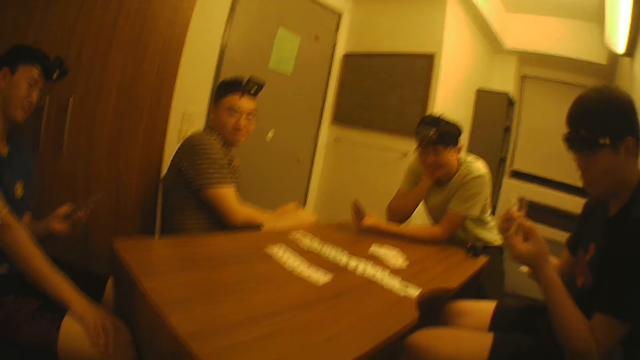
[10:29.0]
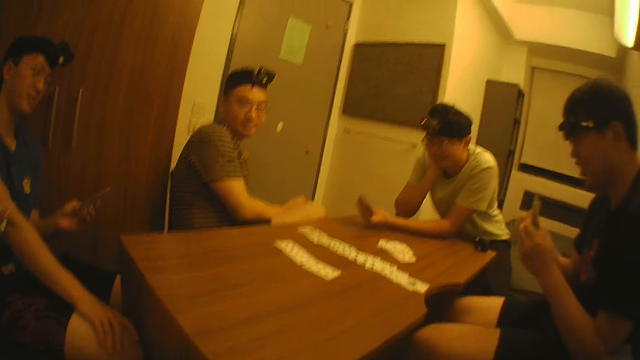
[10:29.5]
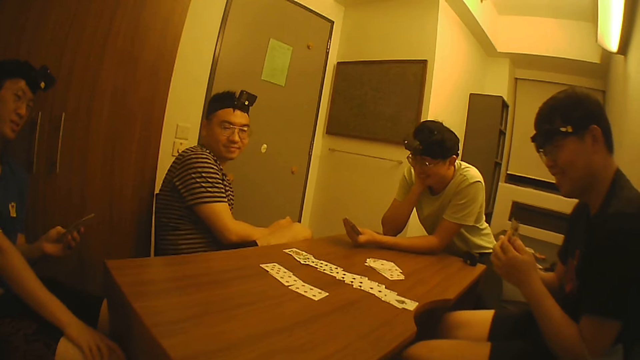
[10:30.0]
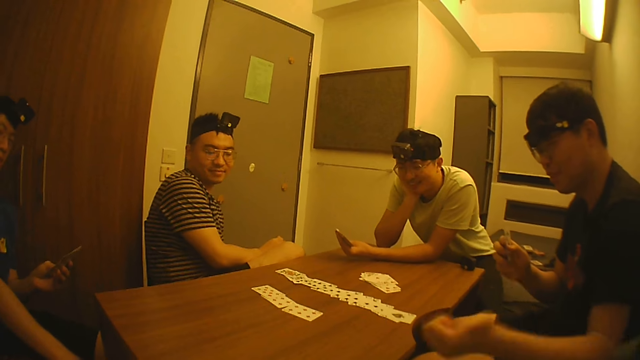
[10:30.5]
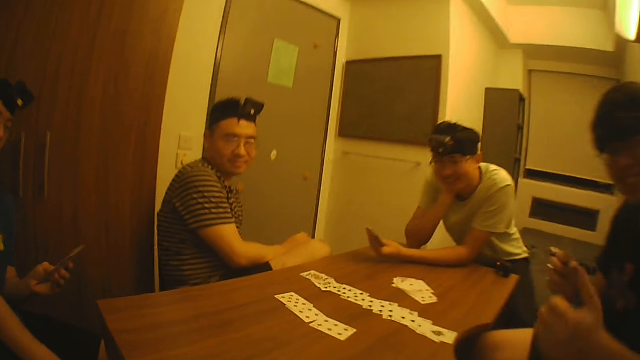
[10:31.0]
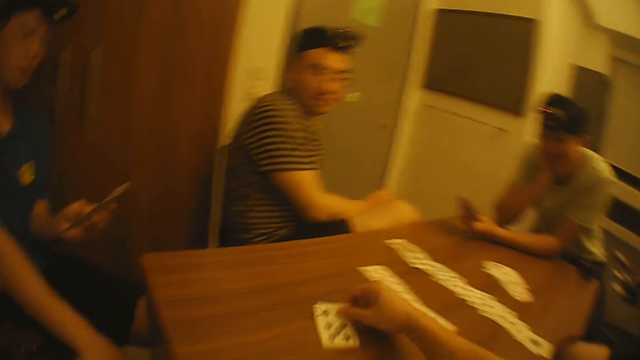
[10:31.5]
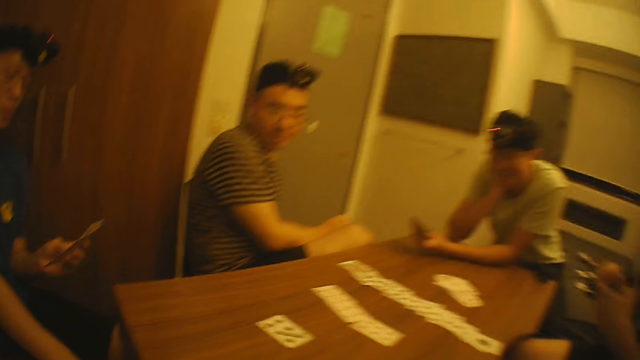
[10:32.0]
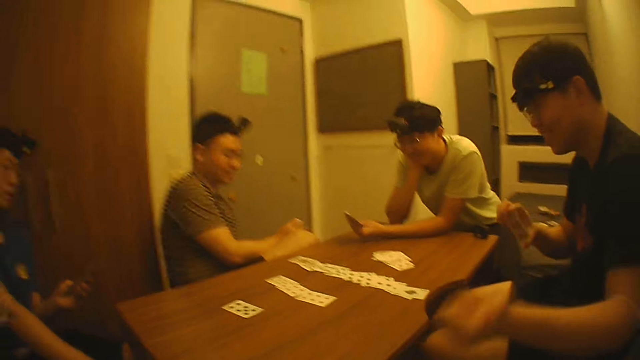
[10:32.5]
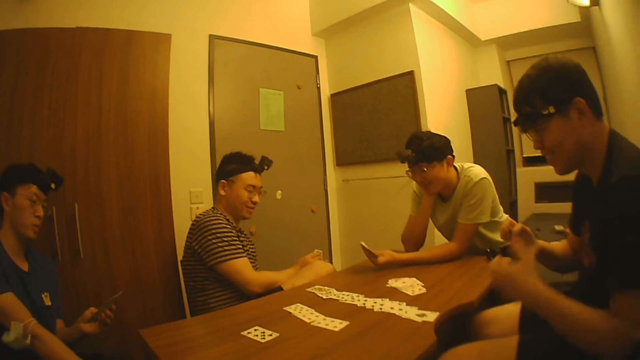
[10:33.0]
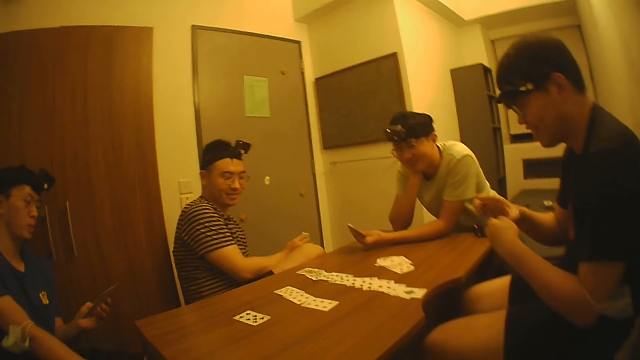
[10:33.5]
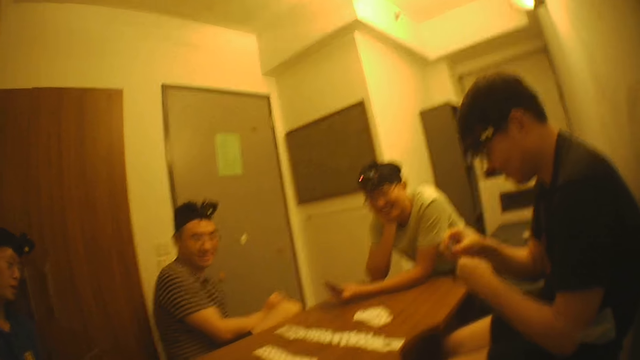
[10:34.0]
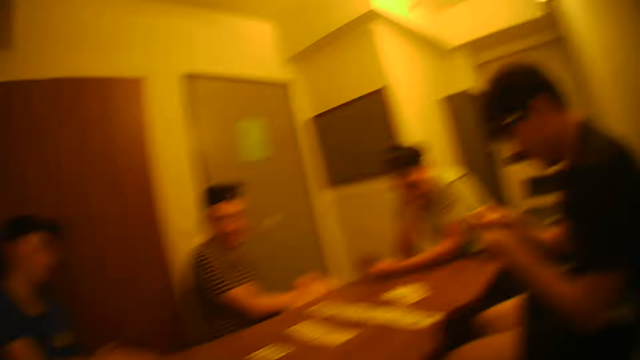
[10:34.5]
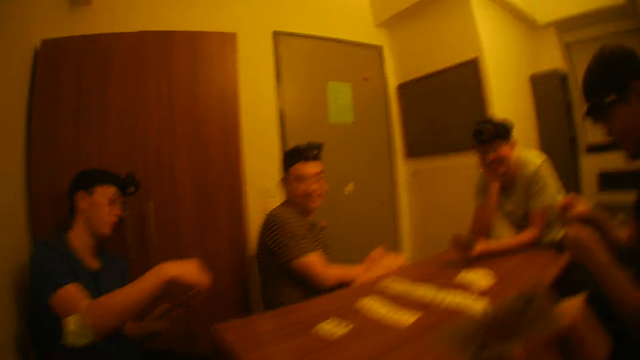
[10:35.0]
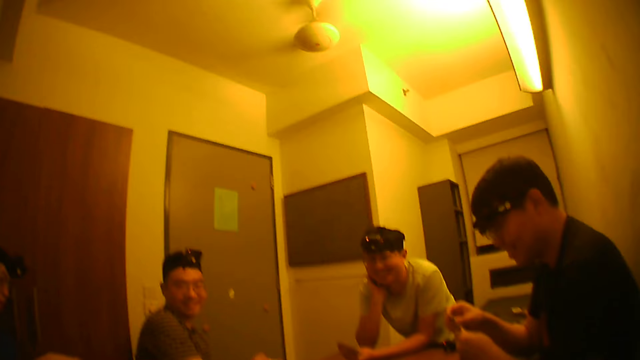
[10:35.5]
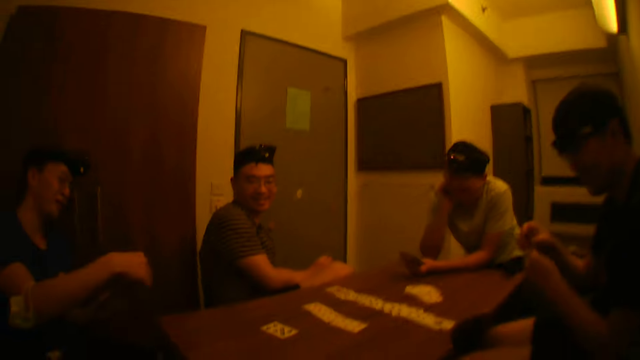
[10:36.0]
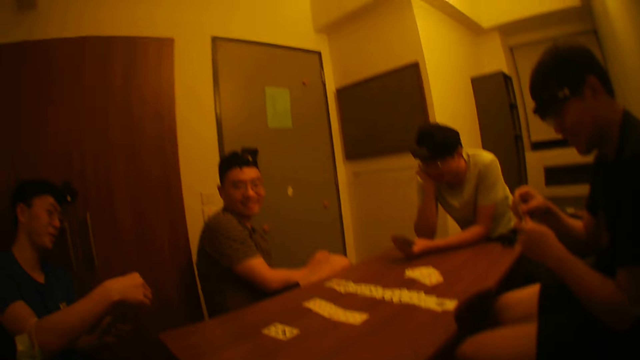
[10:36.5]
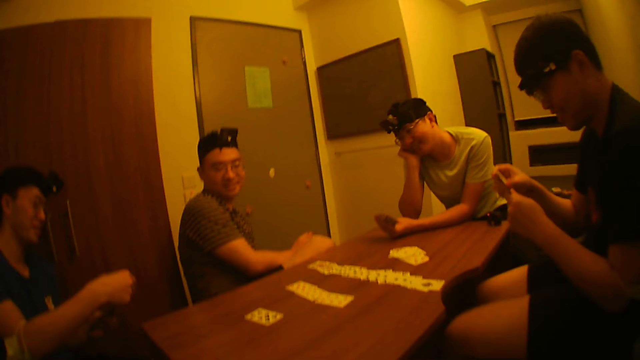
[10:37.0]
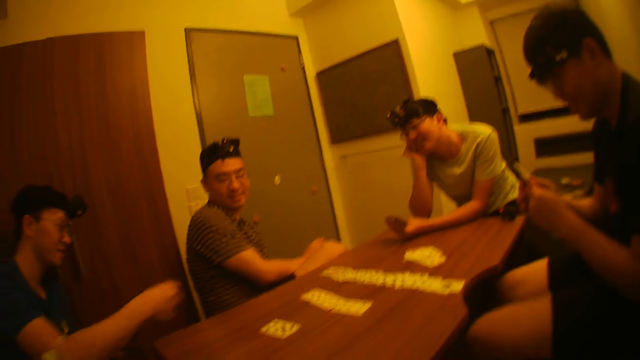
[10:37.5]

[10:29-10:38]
The camera wearer interacts with the men. A man raised a thumb at the camera wearer. The camera wearer drops the card on the table with his right hand. He plays poker. He looks at the men. Another man picks a card from the cards in his left hand with his right hand.

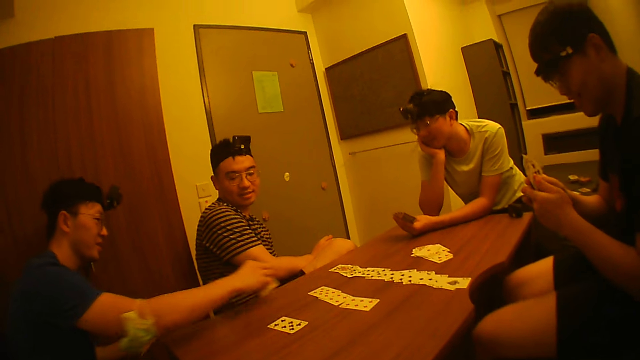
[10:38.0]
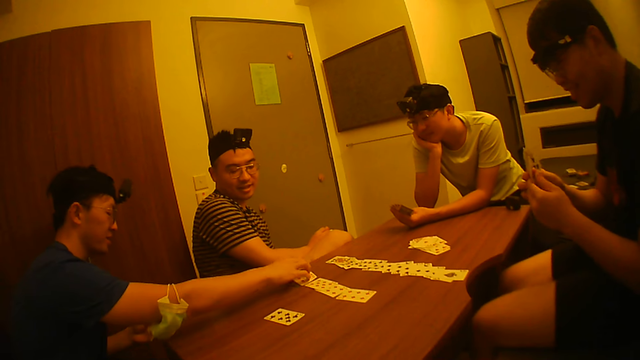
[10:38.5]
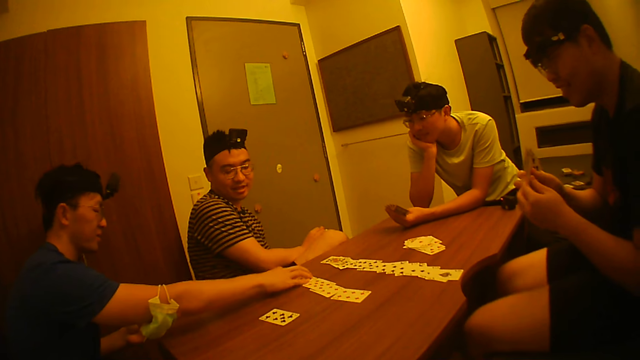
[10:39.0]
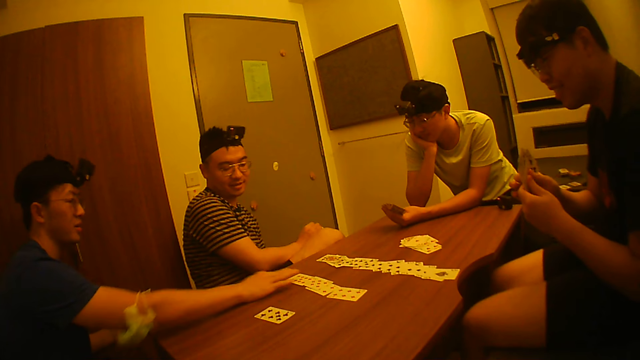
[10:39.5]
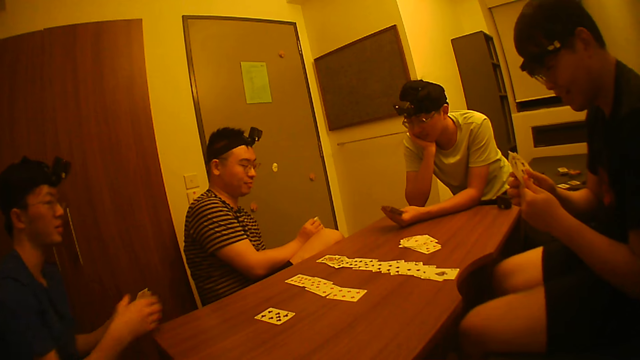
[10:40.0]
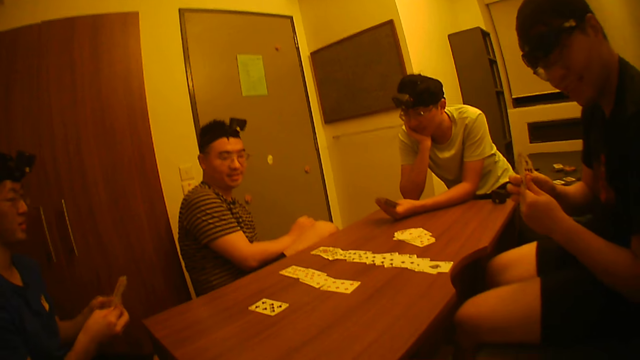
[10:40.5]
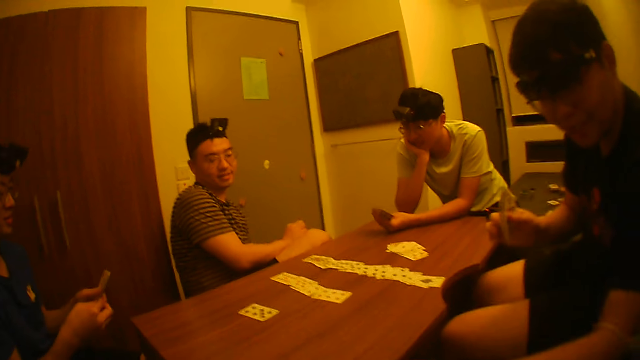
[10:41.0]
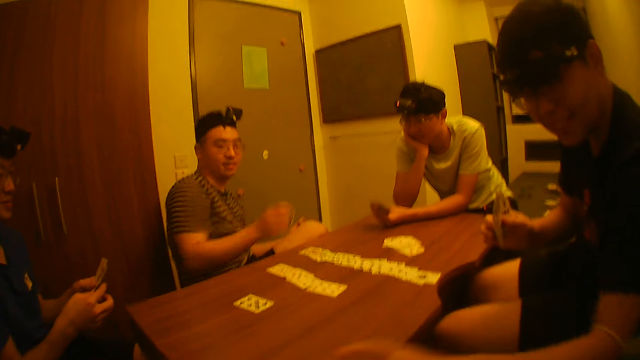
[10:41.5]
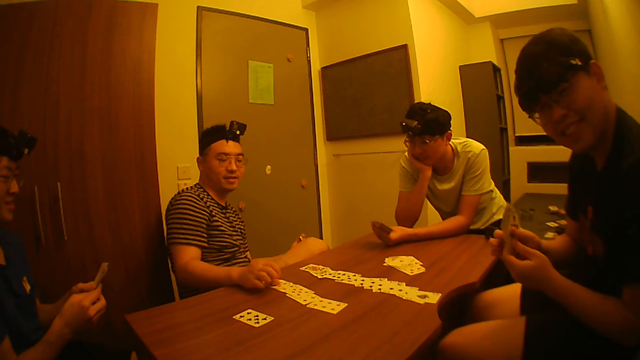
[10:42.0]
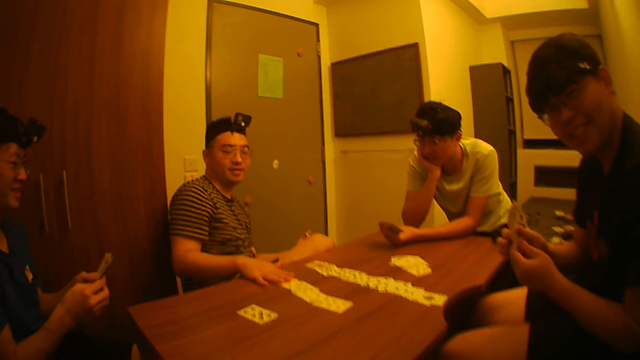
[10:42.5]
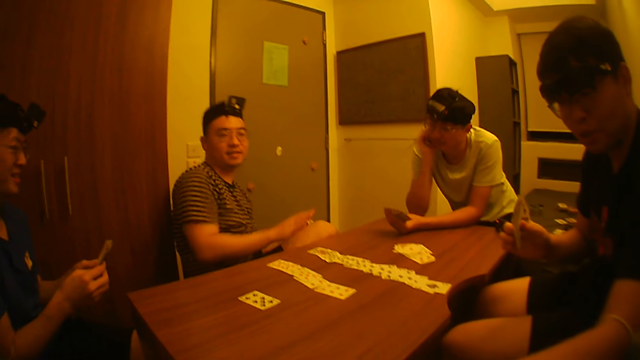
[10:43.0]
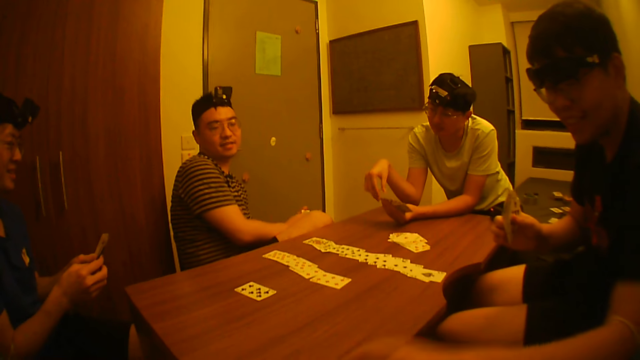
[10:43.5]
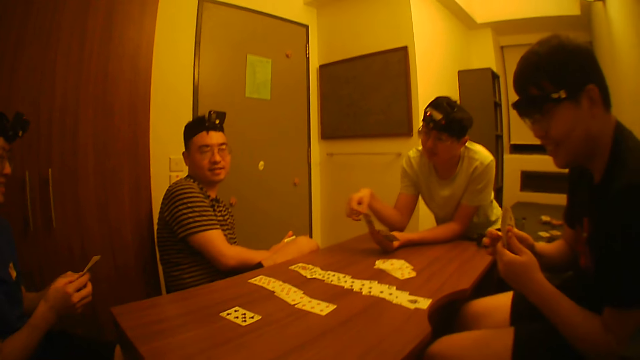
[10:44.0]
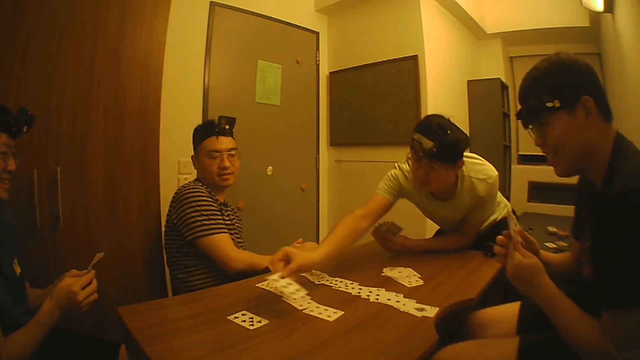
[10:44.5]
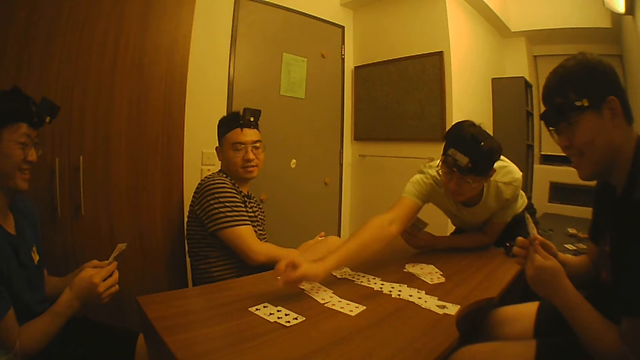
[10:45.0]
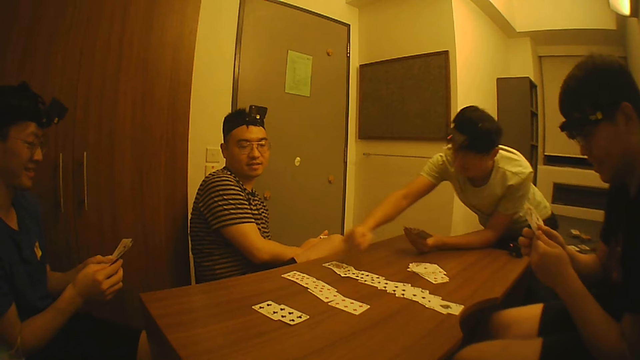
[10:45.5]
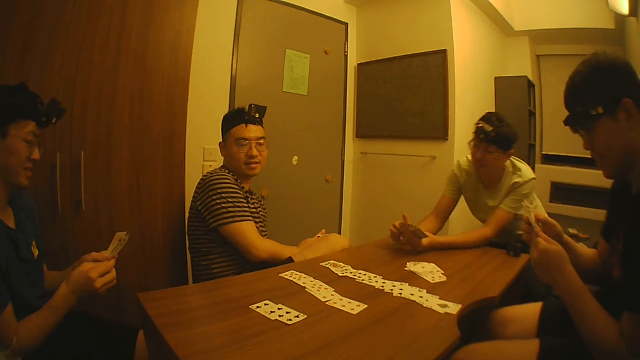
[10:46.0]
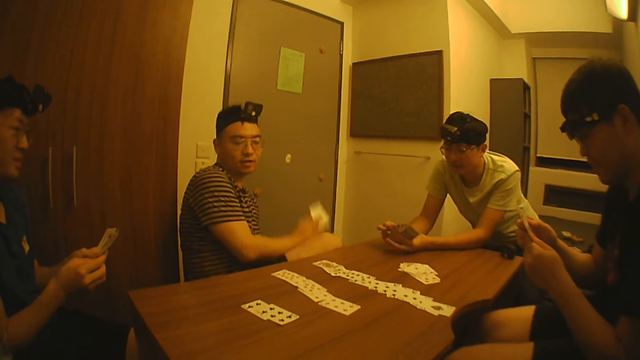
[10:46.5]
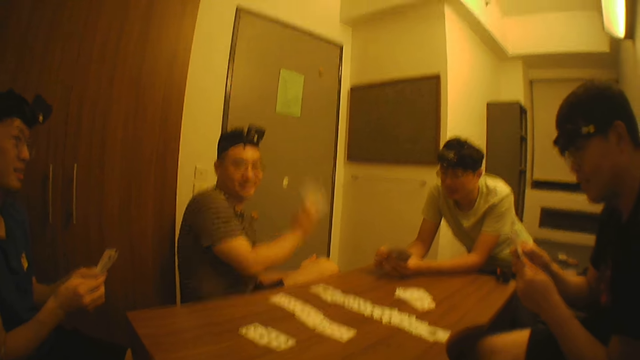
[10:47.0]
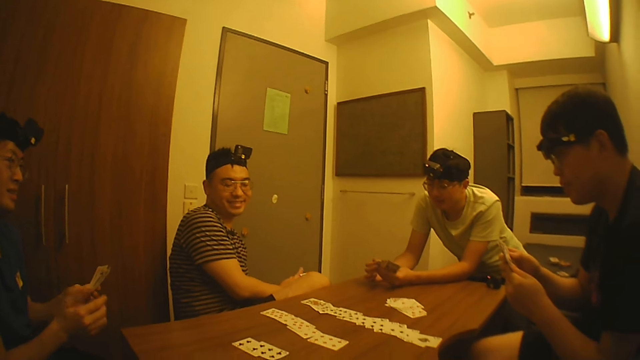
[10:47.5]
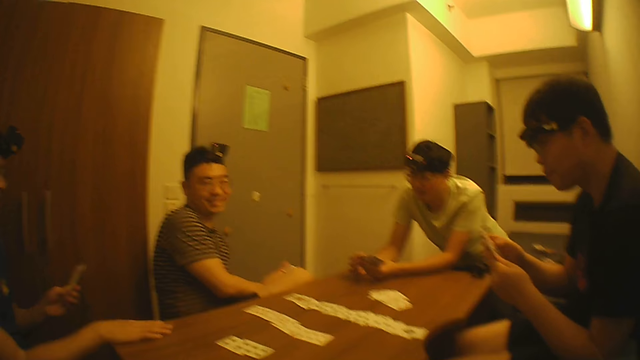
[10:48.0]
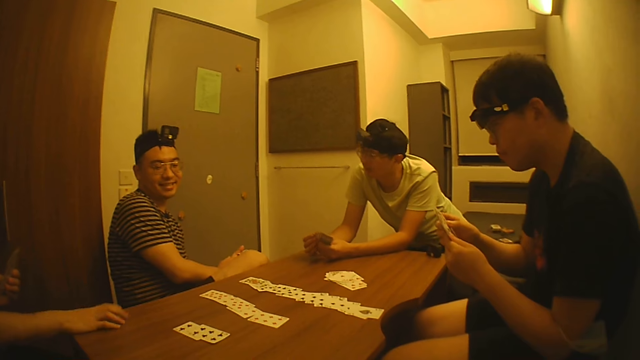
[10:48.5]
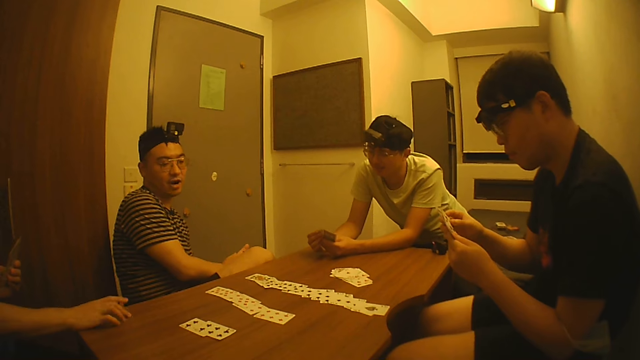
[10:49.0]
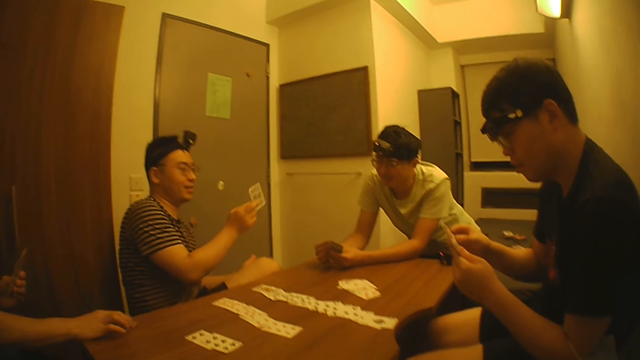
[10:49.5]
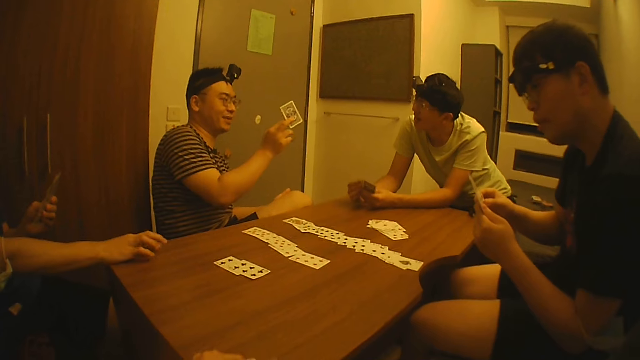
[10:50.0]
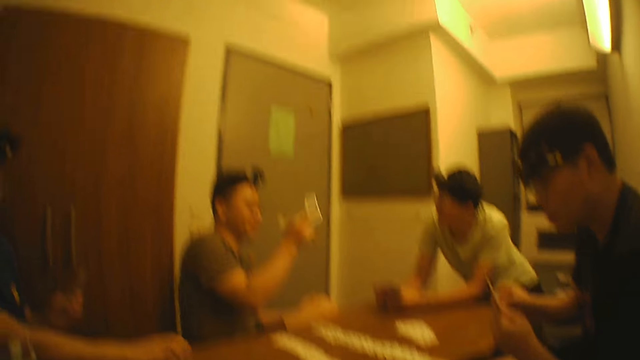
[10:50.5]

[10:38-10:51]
A man drops the cards on the table with his right hand. A man plays poker. The first man holds the cards with both hands. Another man interacts with the camera wearer. A man holds the cards. A third man drops a card on the table with his right hand. A fourth man picks a card from the cards in his left hand with his right hand and drops the card on the table with his right hand. A man plays poker. The camera wearer looks at the men. The third man raises a card with his right hand. The first man hits the table with his right hand. A man plays poker. The fourth man interacts with the third man. The third man raises the card with his right hand.
